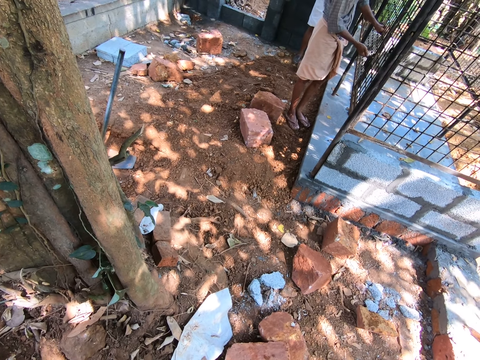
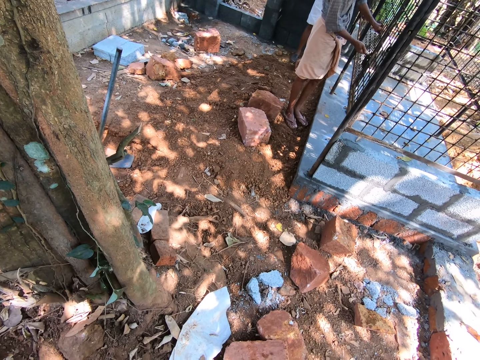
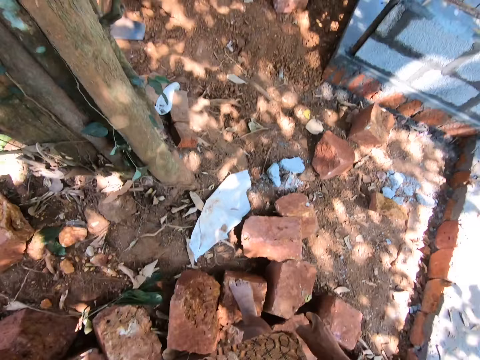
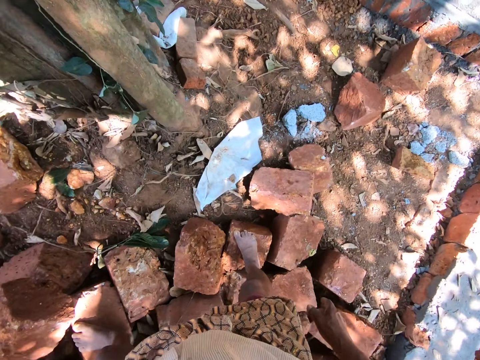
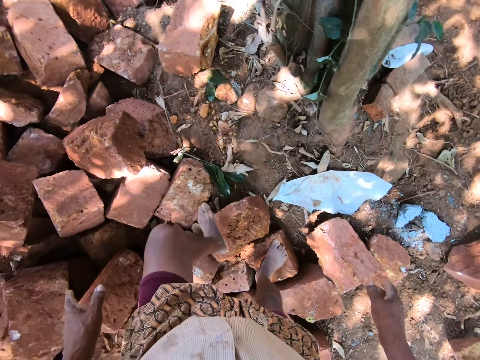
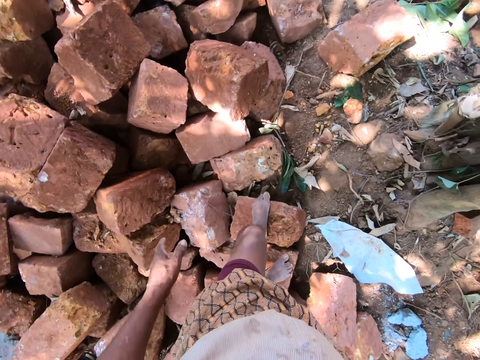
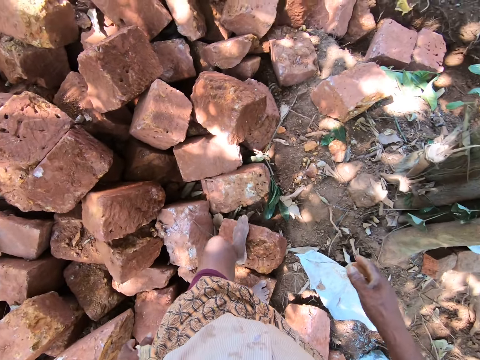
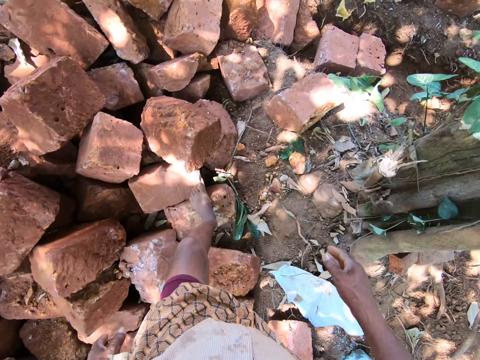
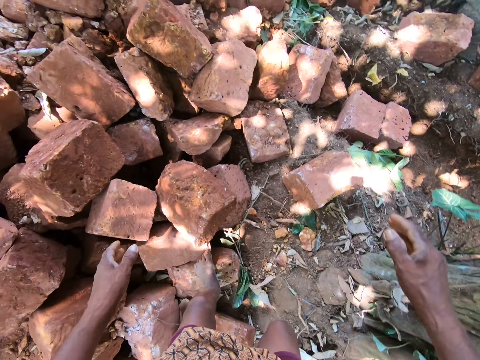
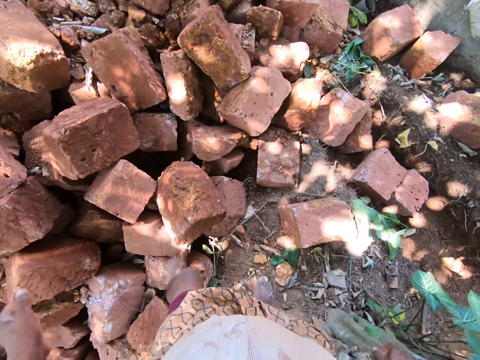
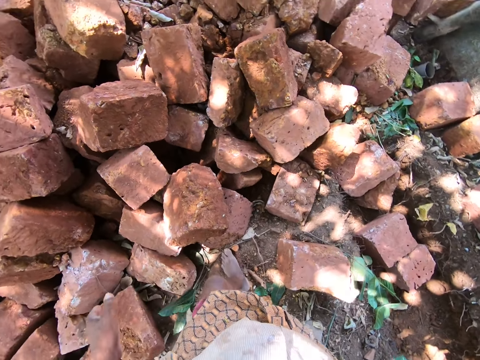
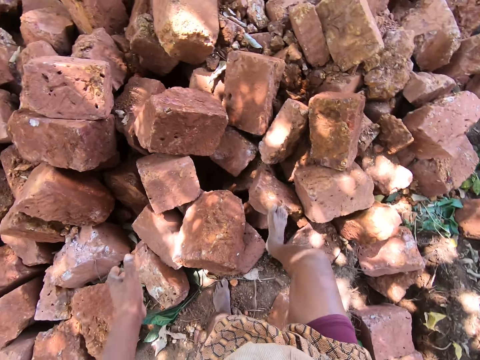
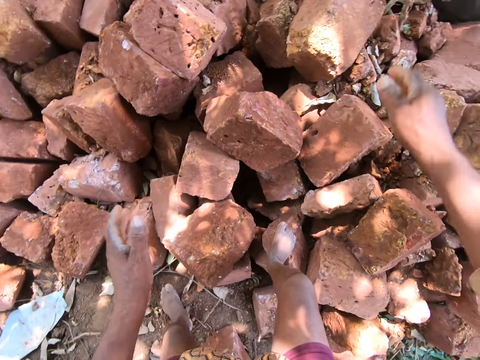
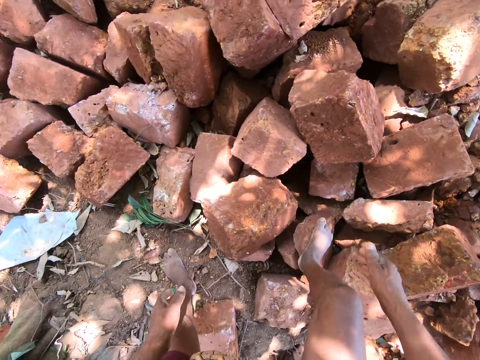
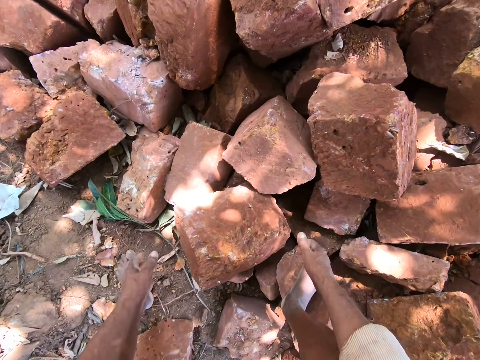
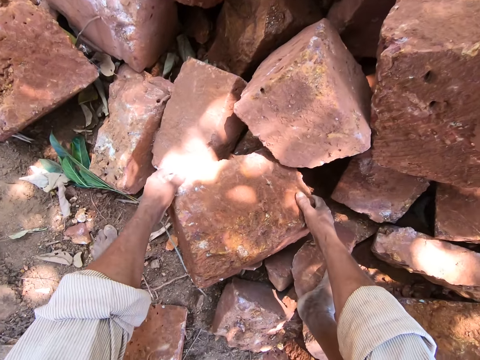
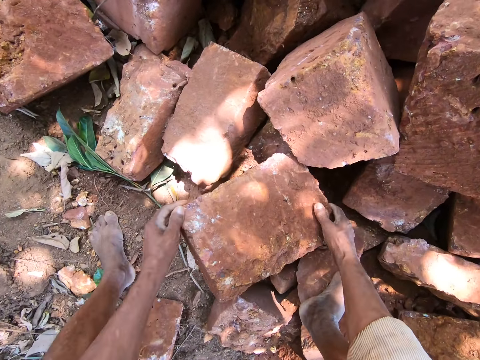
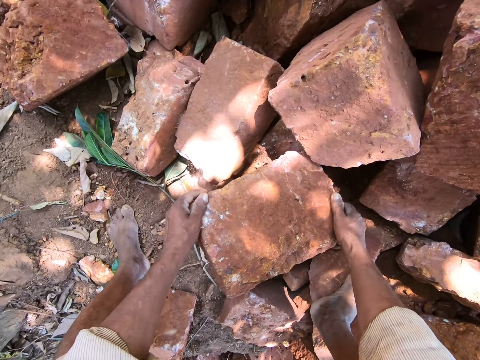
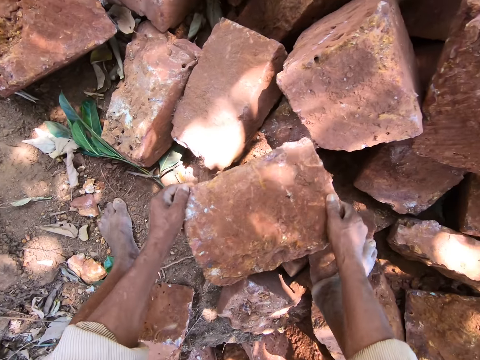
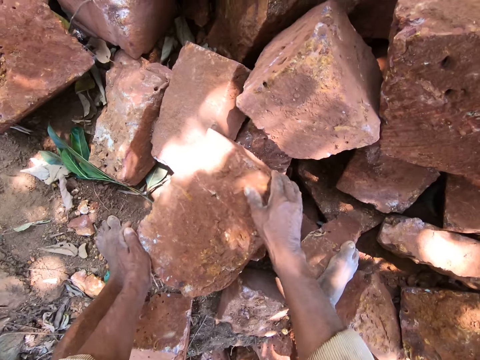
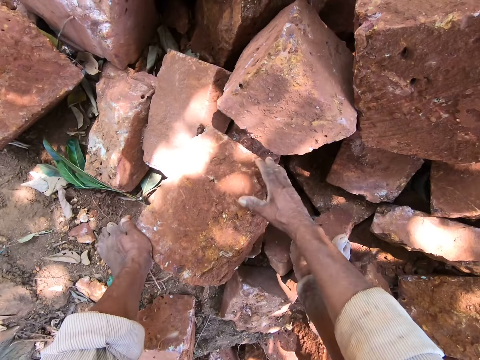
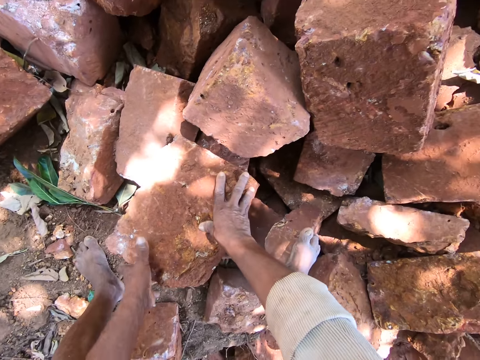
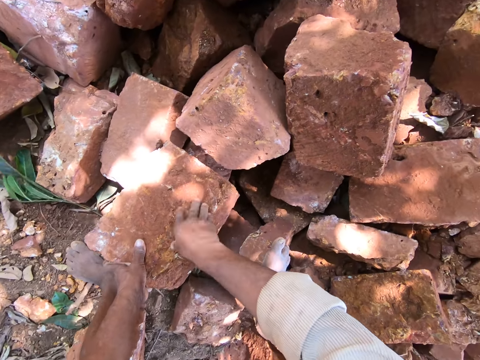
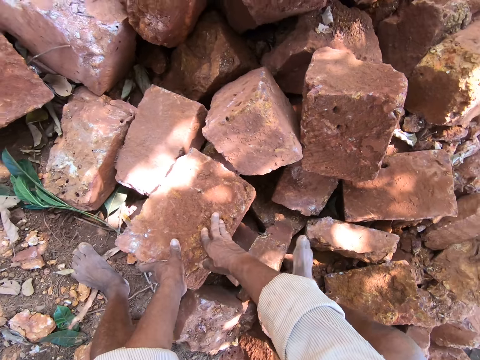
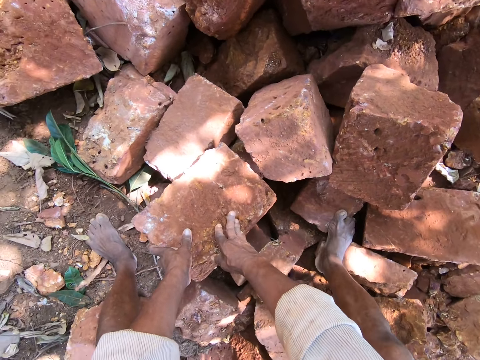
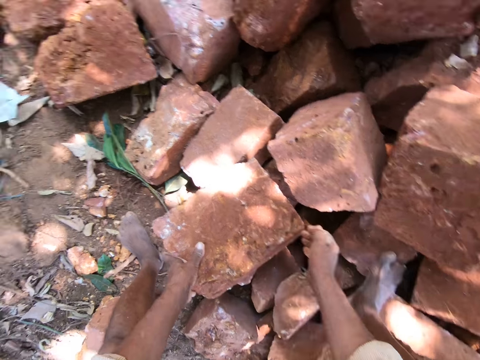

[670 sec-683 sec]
The camera wearer moves a brick on the heap of bricks on the ground with his hands. He lifts a stone. He converses with the man.

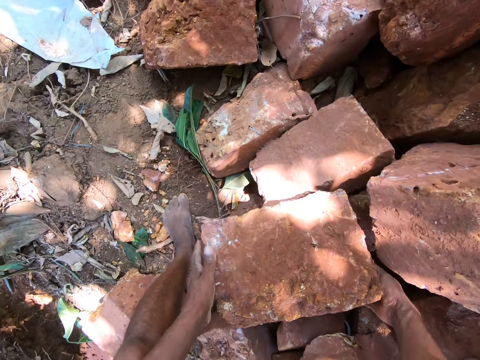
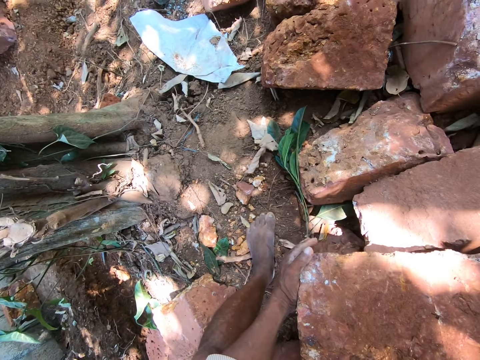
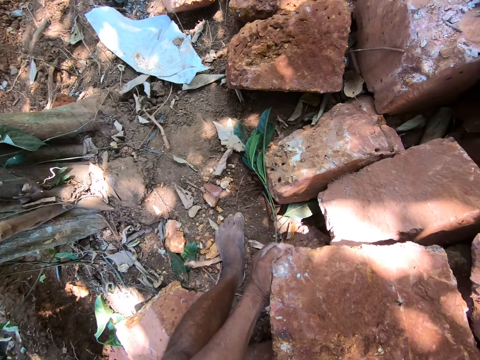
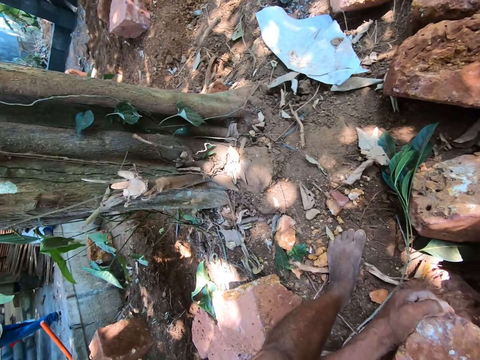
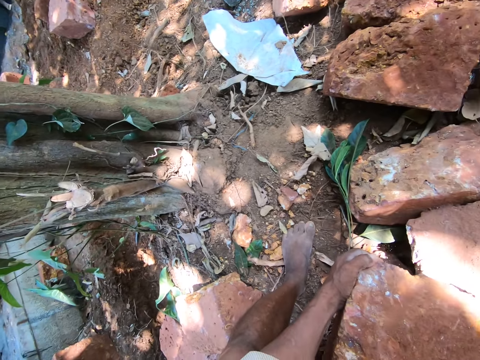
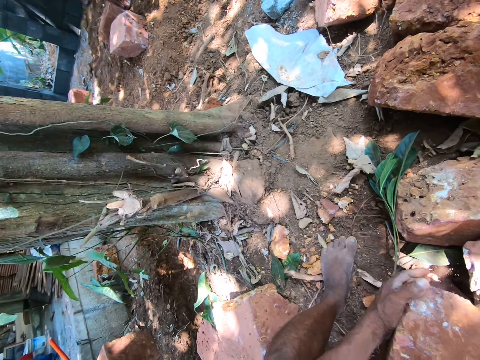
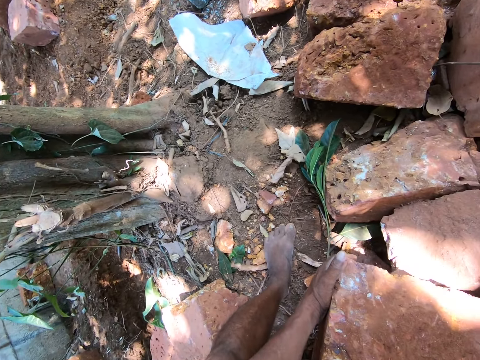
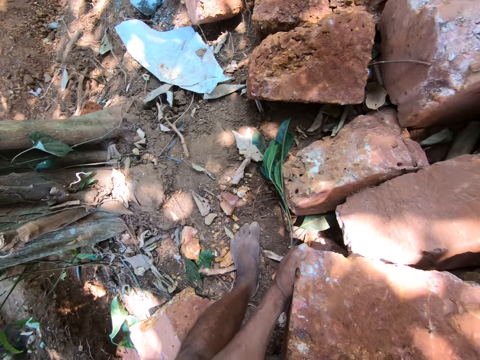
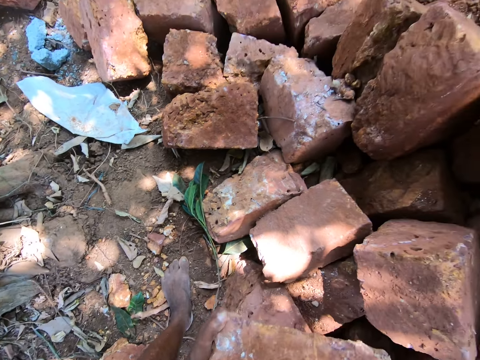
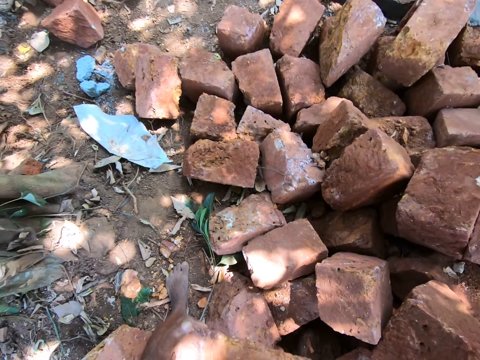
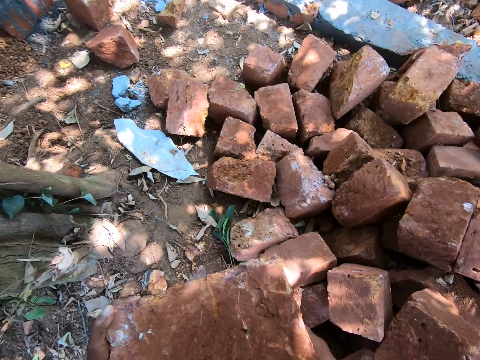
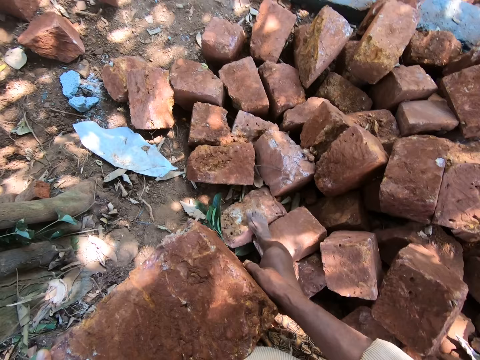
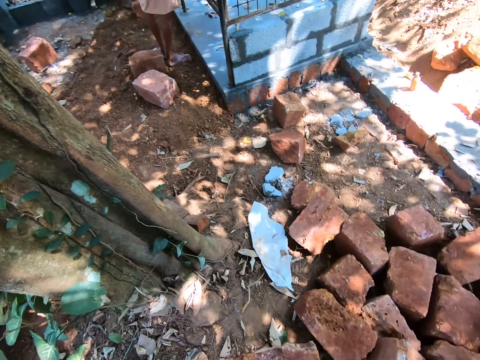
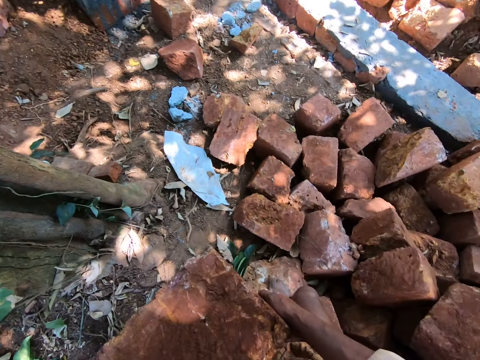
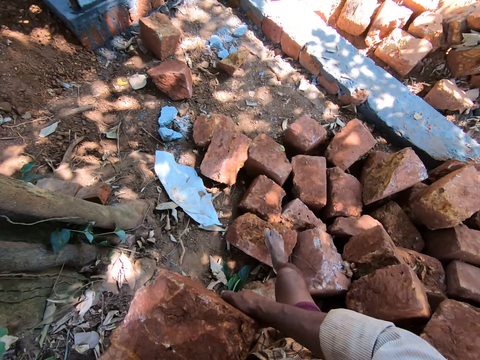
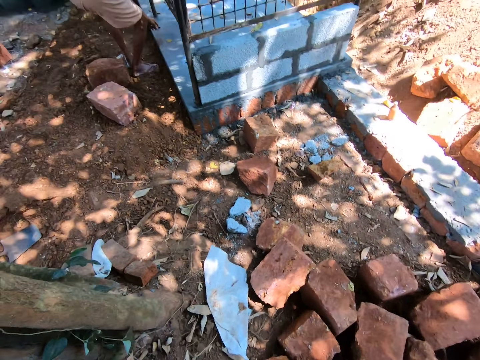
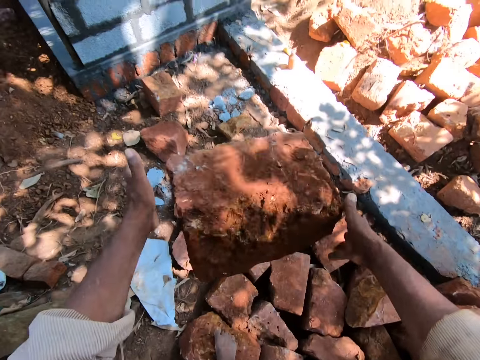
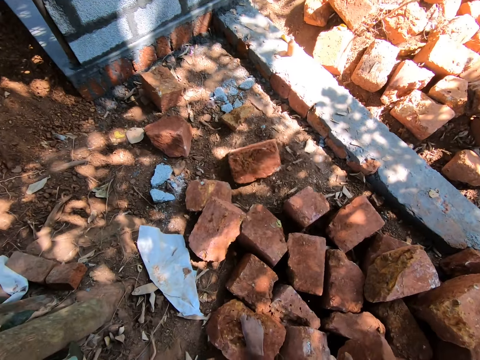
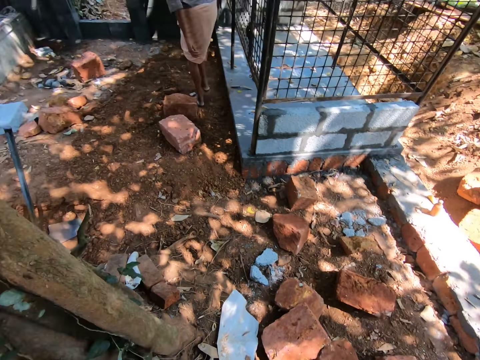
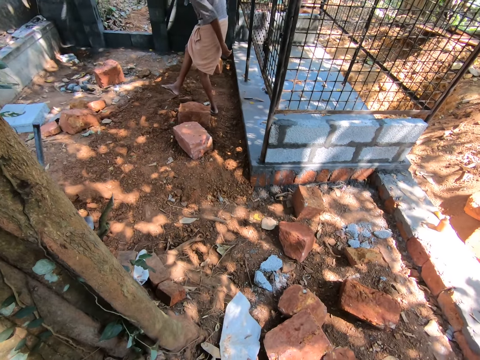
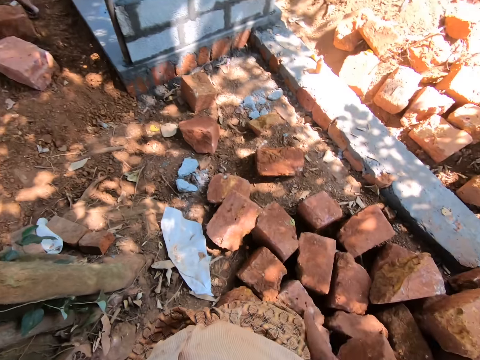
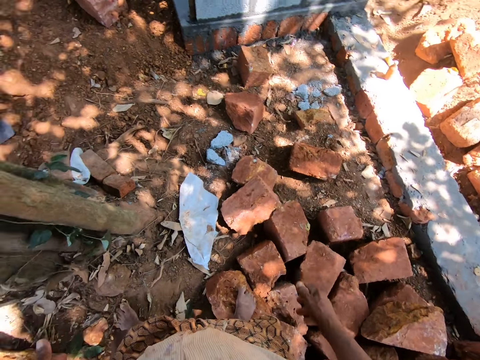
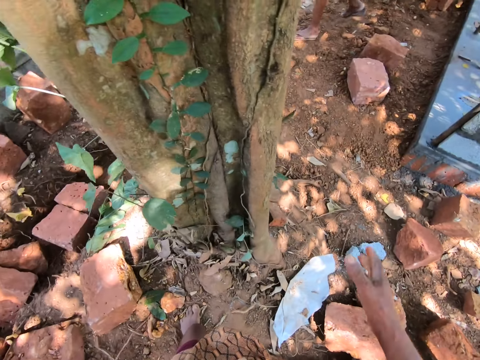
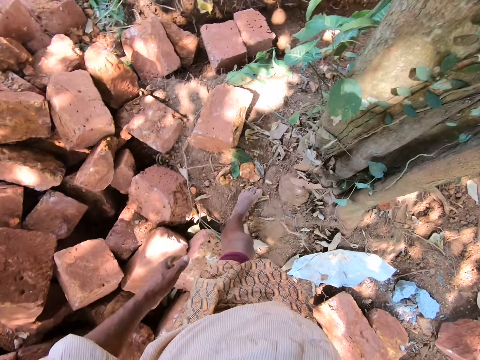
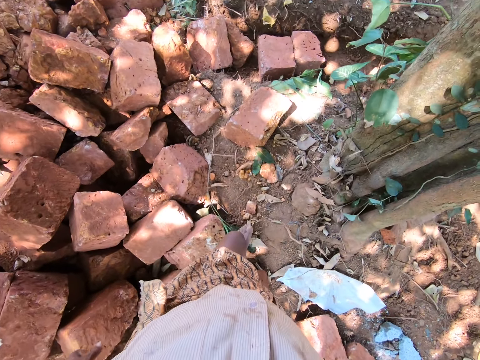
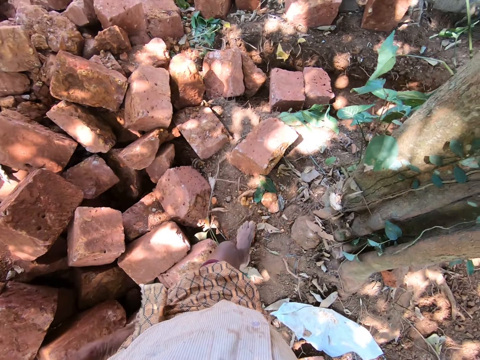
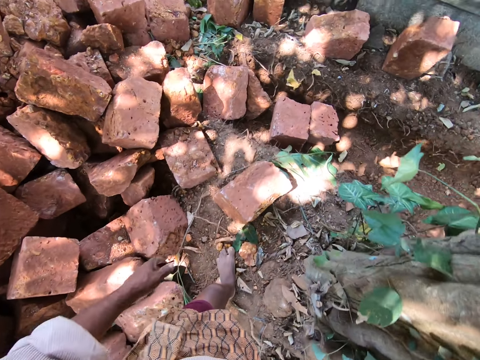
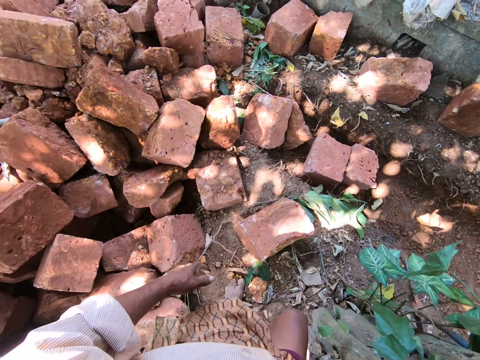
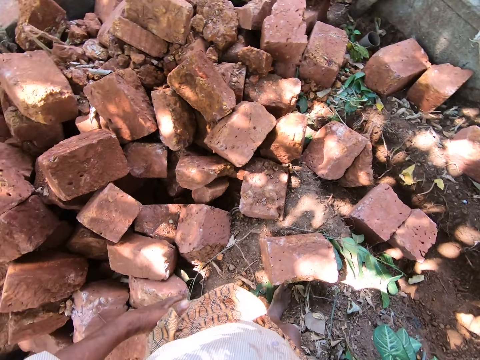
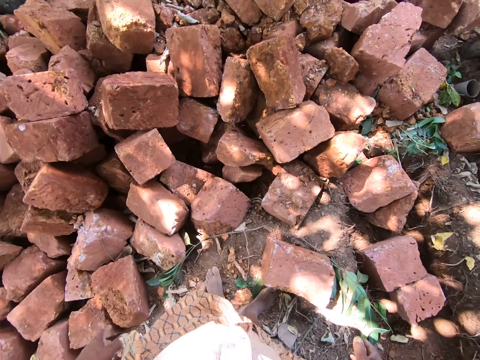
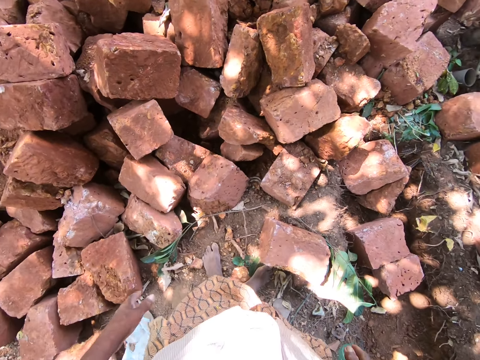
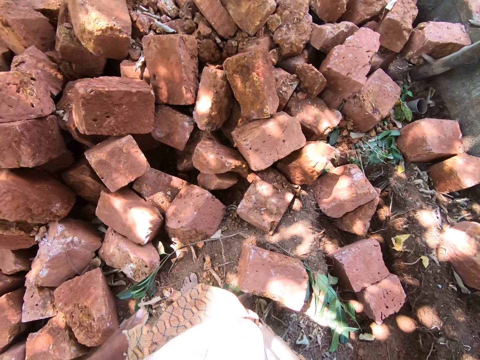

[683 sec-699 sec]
The camera wearer picks up the brick on the heap of bricks on the ground with his hands. He throws the brick in his hands on the ground.
